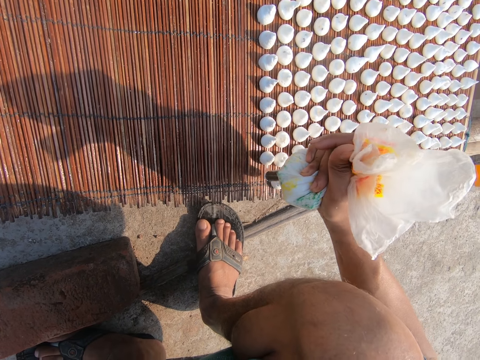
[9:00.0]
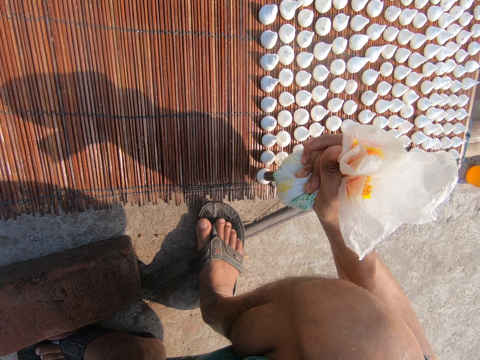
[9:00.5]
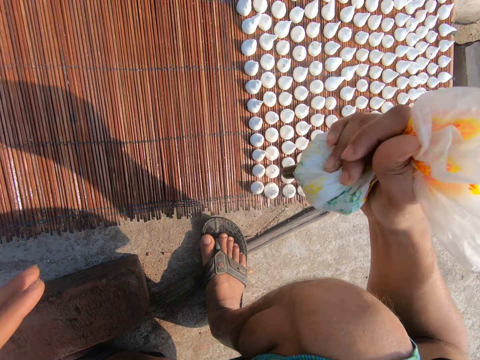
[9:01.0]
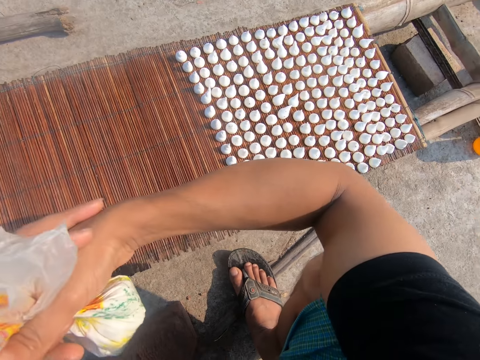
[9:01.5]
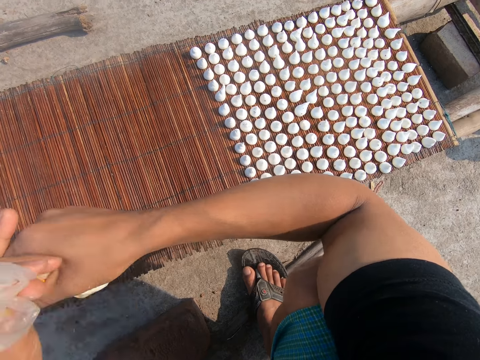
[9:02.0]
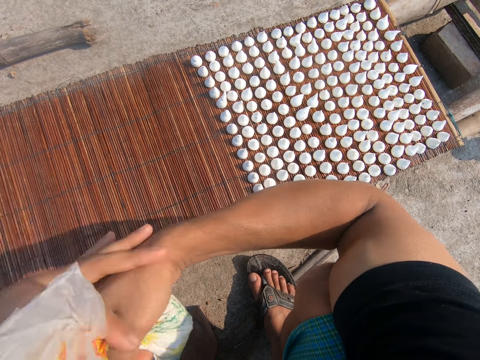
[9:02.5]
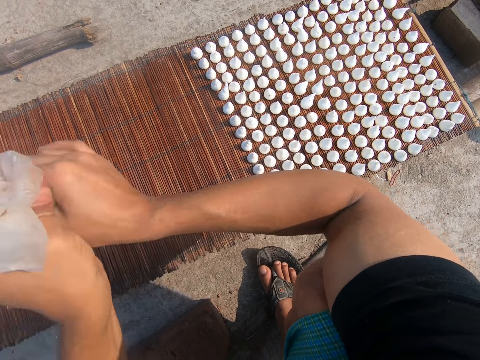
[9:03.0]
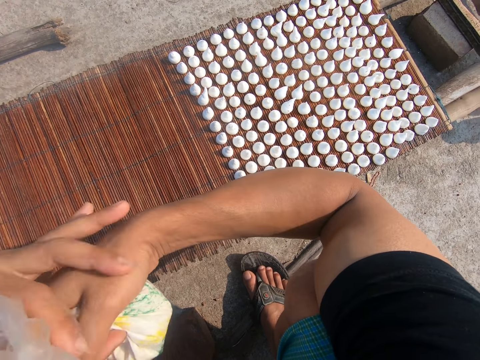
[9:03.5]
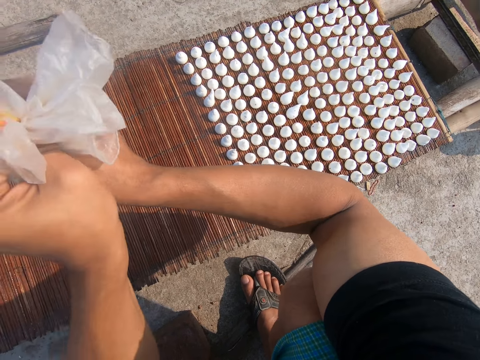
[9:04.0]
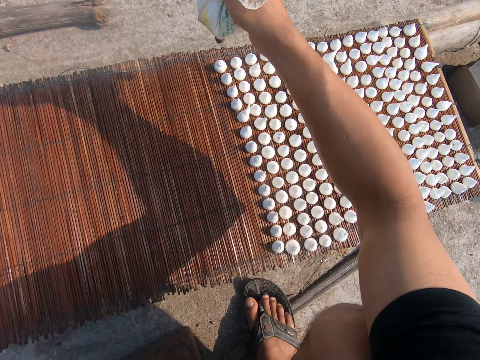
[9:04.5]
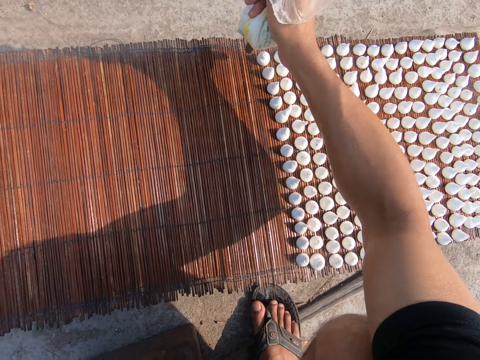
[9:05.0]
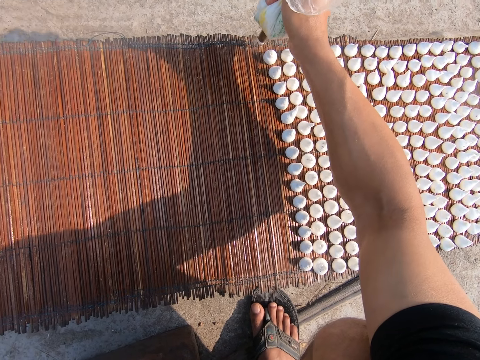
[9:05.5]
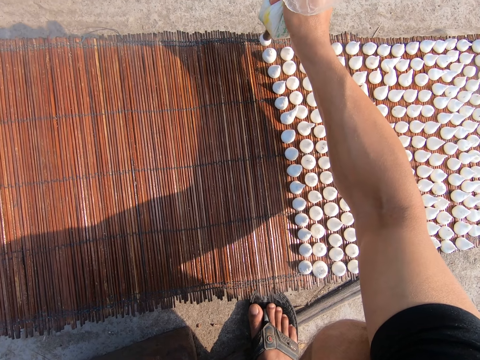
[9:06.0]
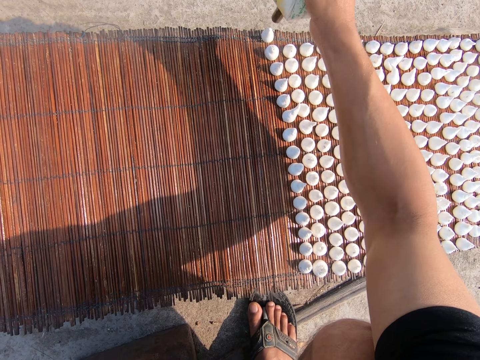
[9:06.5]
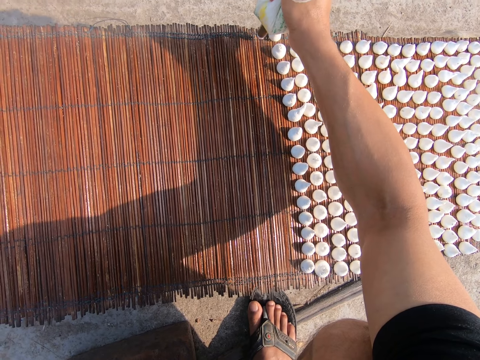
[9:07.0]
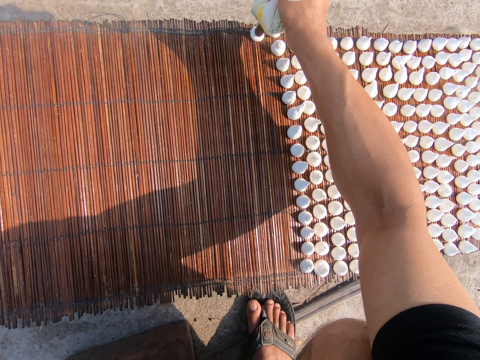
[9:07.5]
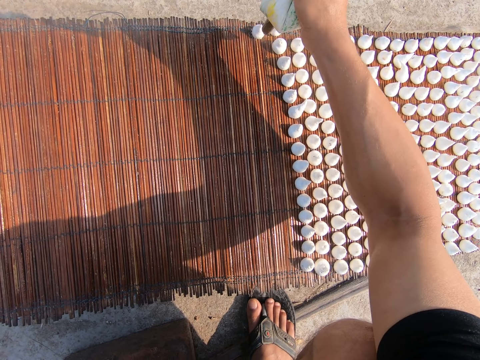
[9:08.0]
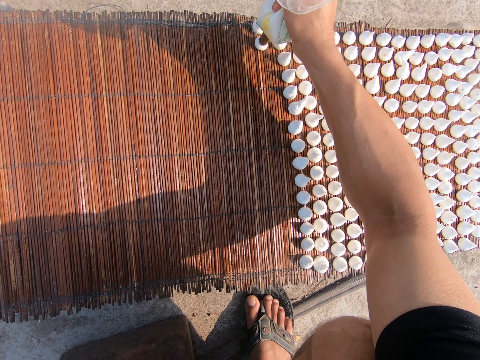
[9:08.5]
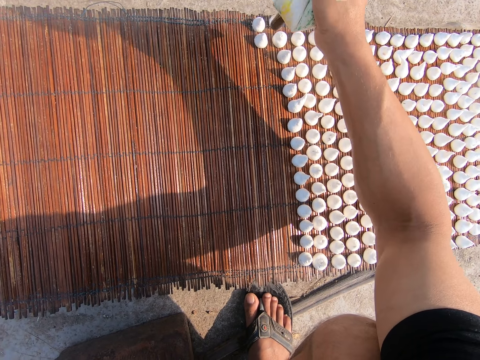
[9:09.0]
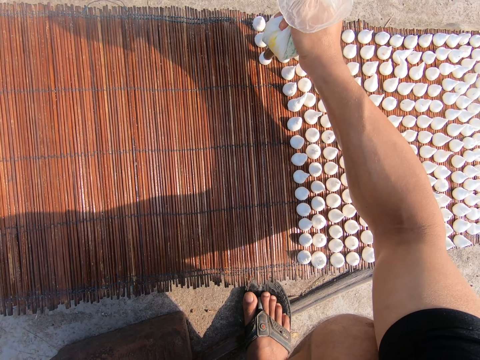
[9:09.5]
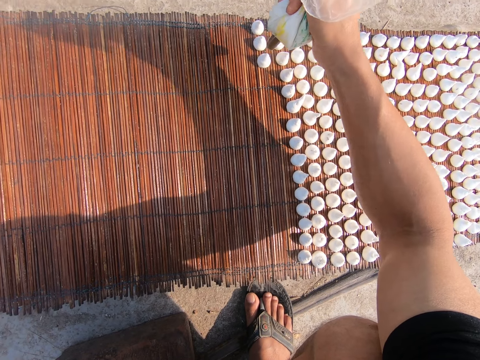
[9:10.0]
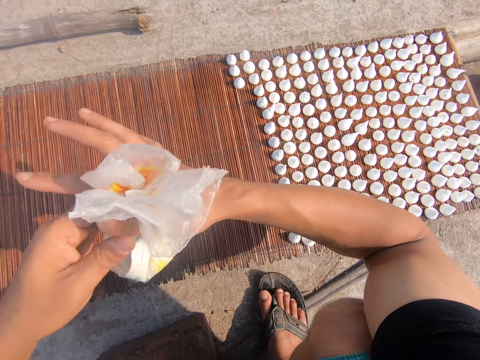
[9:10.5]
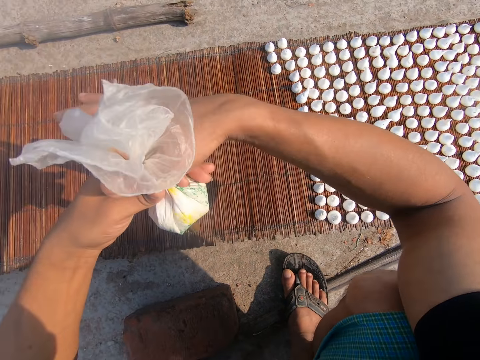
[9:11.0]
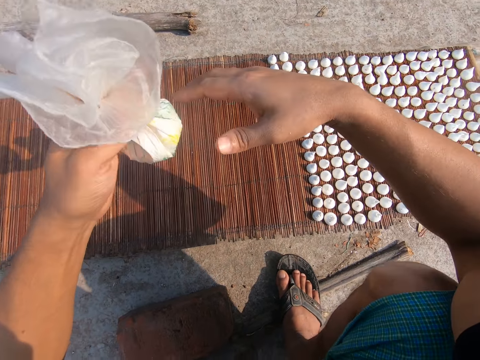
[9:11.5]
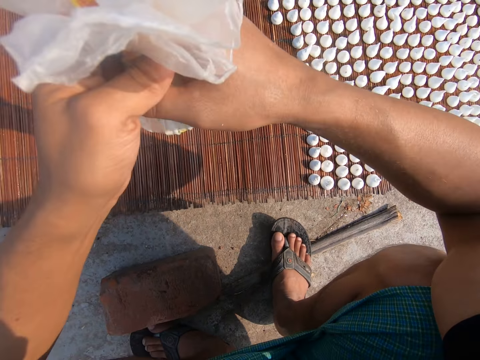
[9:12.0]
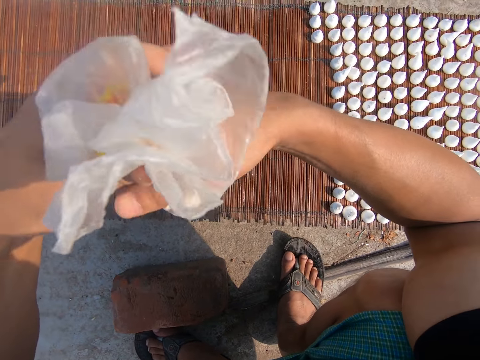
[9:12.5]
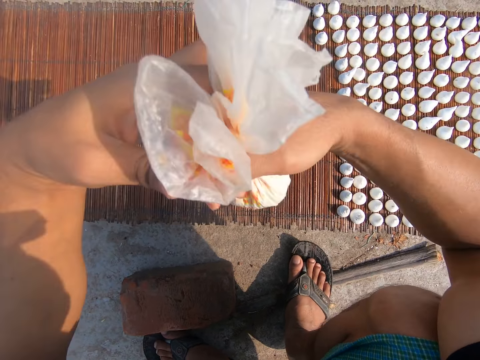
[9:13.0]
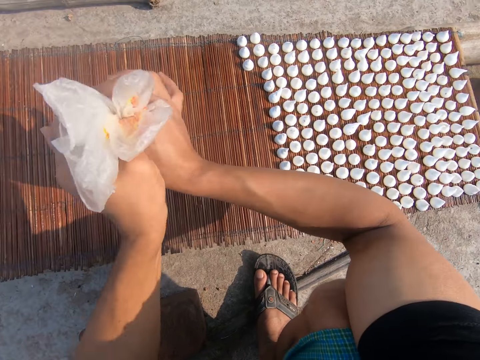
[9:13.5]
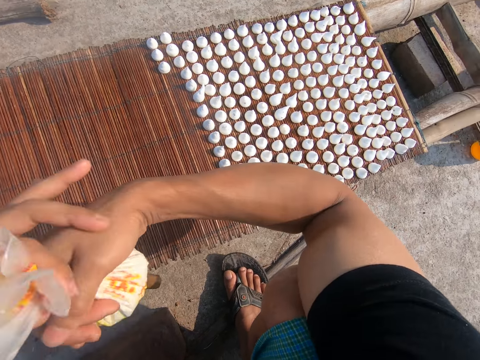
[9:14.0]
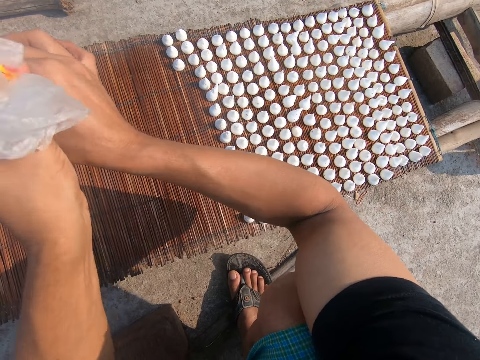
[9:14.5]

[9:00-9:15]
The camera wearer twists the cellophane wrap in his right hand with his left hand. He squeezes lentil paste out of the cellophane wrap on the mat on the wooden platform with his right hand. He puts the dough on the board. He passes the cellophane wrap from his right hand to his left hand. He squeezes the paper. He holds the cellophane wrap in his left hand with his right hand. He twists the cellophane wrap in his right hand with his left hand.

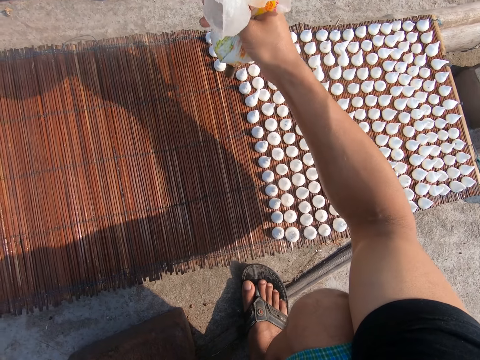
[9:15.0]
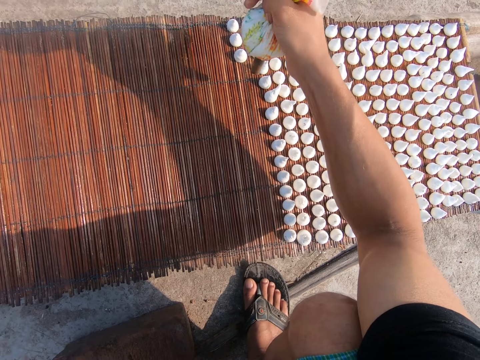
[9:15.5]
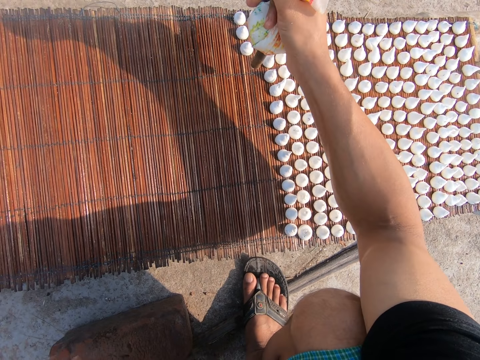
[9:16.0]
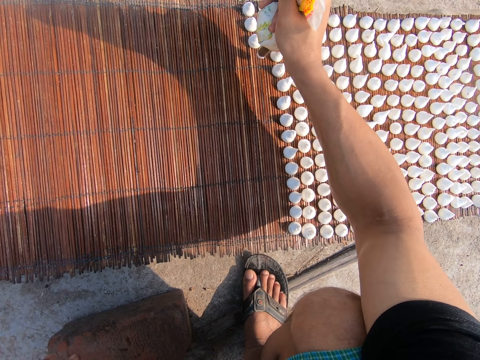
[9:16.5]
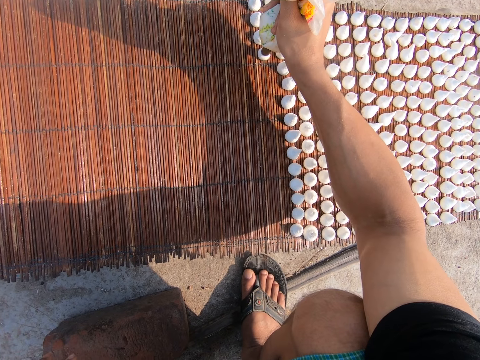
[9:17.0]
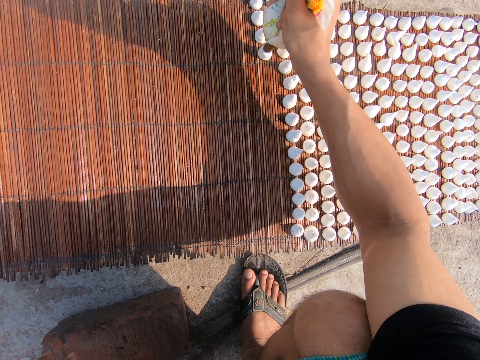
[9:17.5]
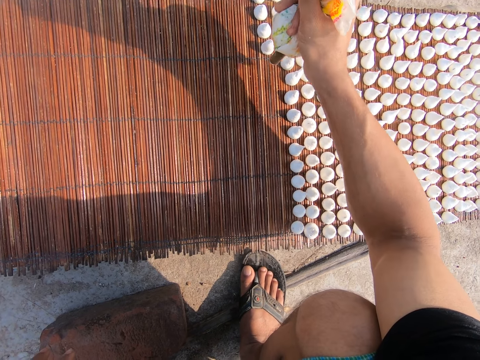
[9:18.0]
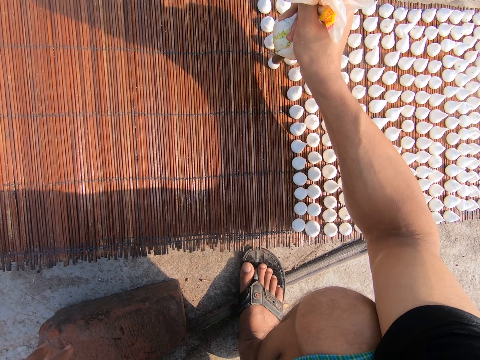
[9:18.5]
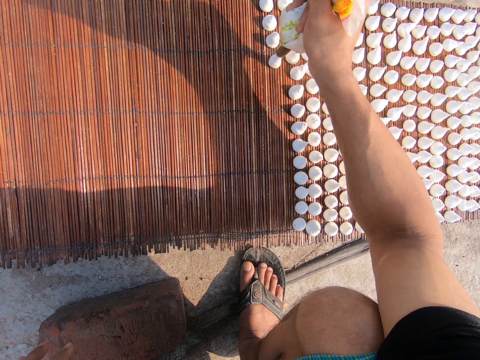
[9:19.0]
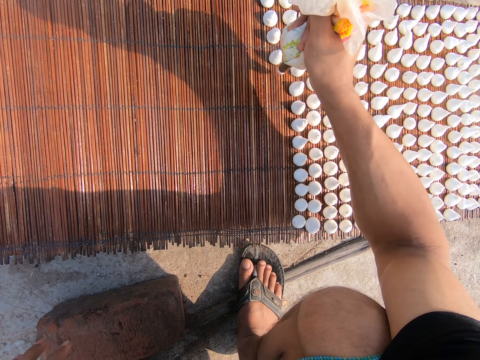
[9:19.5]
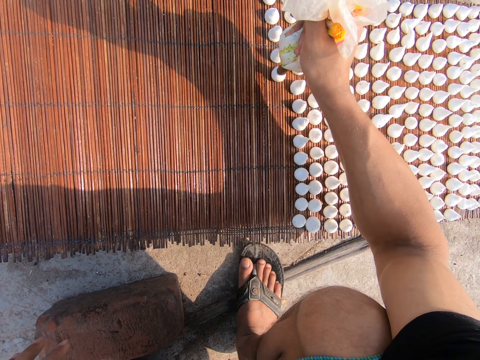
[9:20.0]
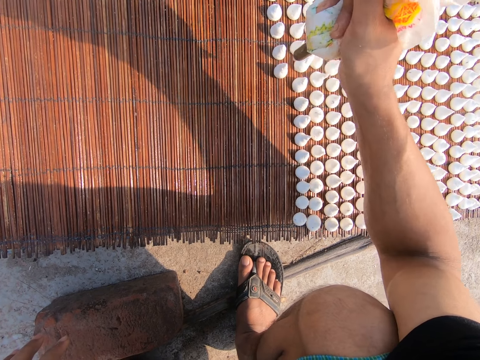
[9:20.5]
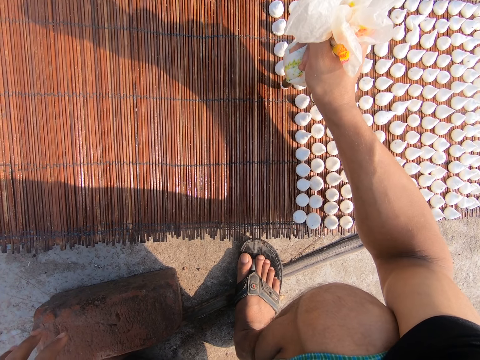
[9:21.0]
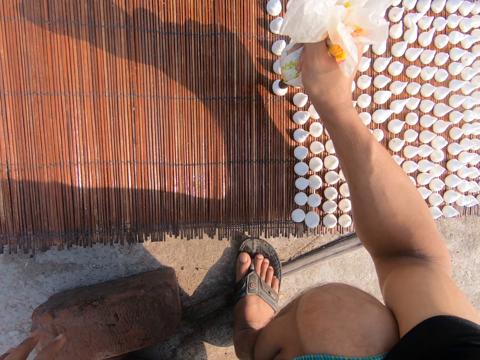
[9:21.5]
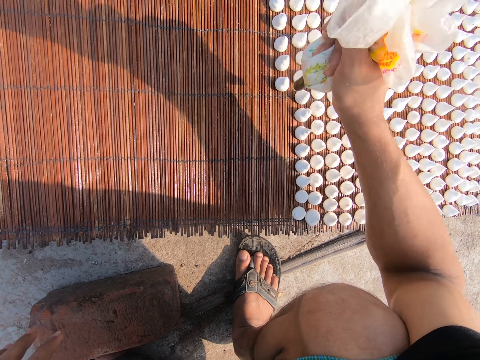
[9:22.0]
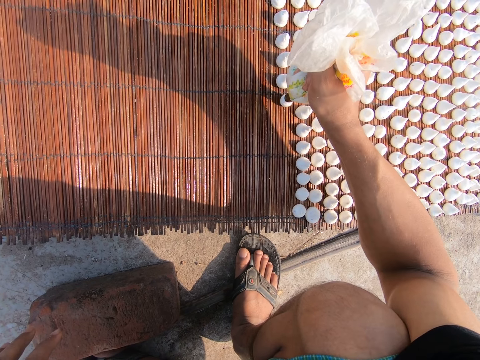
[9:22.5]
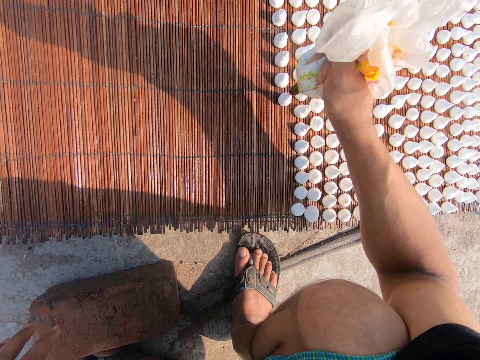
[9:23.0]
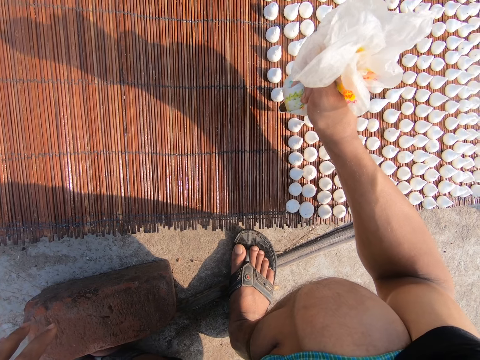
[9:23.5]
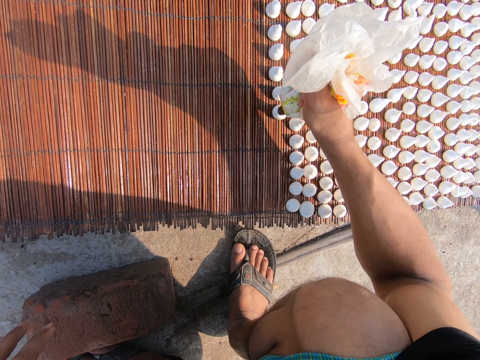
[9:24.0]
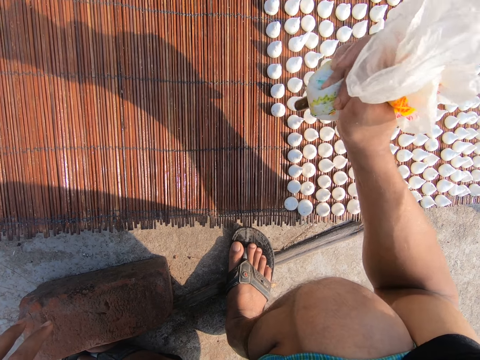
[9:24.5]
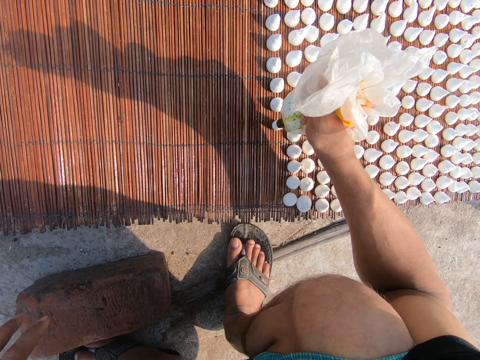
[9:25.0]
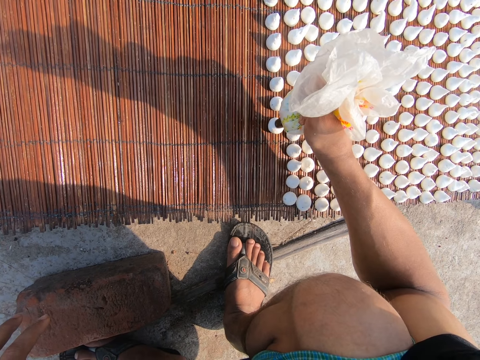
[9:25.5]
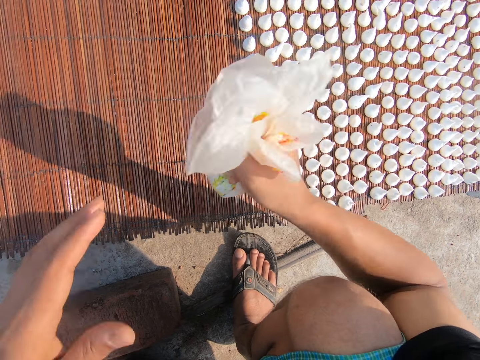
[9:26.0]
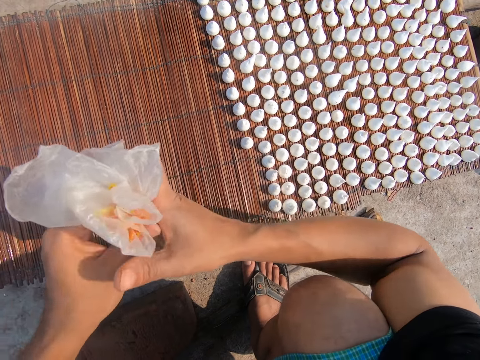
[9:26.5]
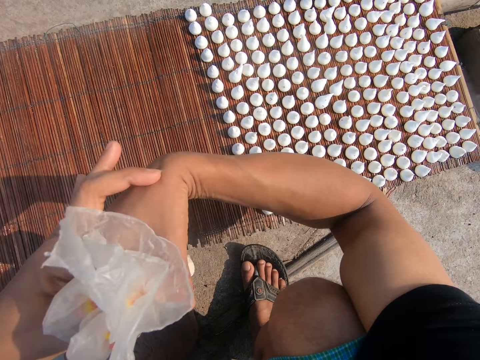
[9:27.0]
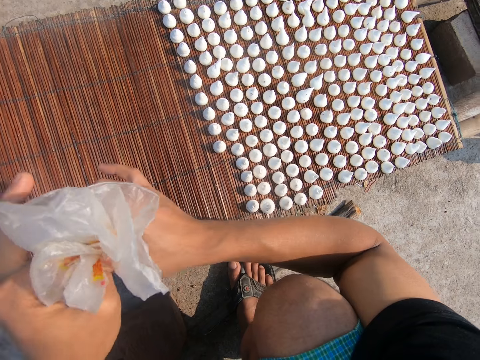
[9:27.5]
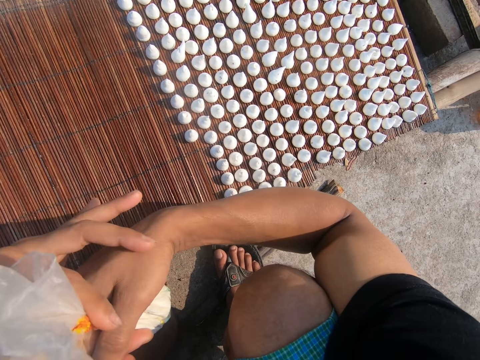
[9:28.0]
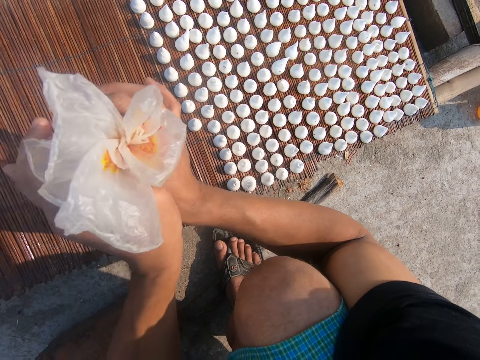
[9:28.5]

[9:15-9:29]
The camera wearer puts whip cream on the mat. He squeezes paste onto the wooden sheet from the piping bag in his right hand. He does so repeatedly. He rolls the piping paper and squeezes the piping bag with his hands.
